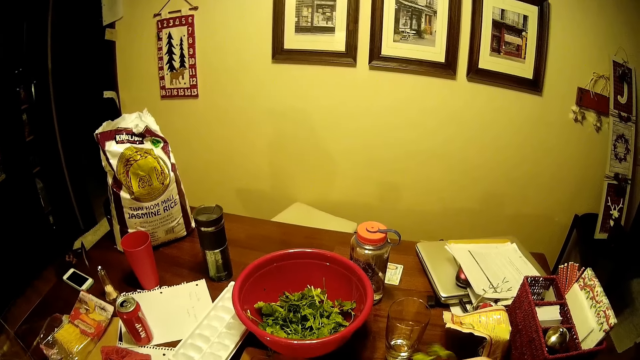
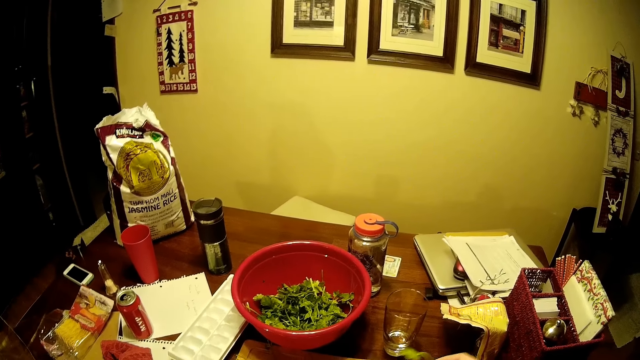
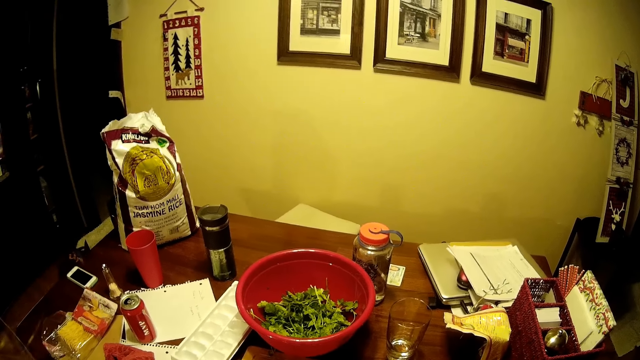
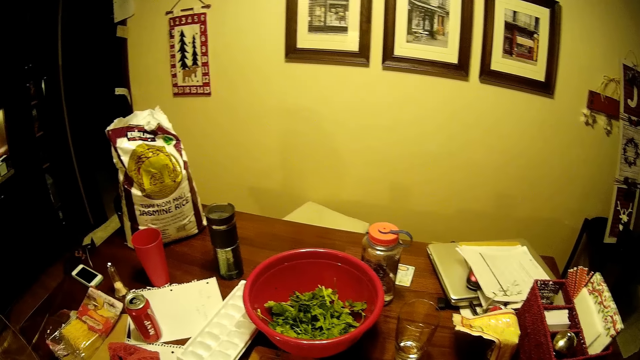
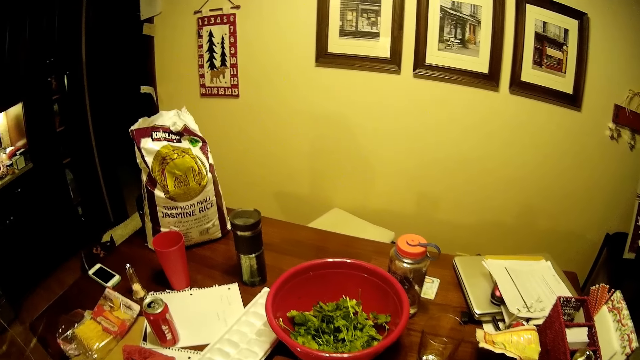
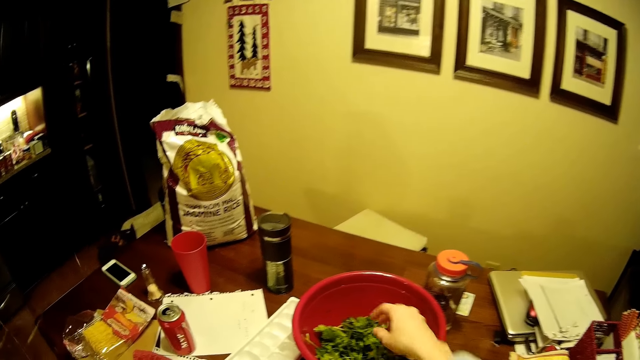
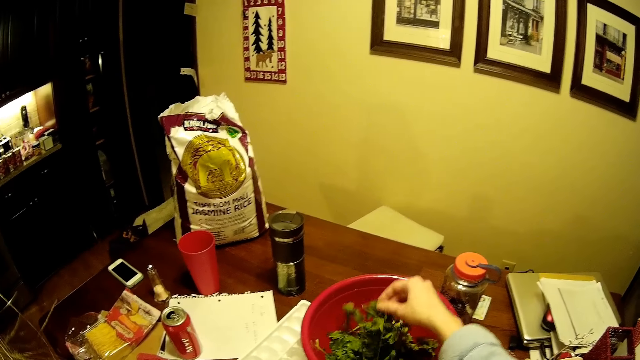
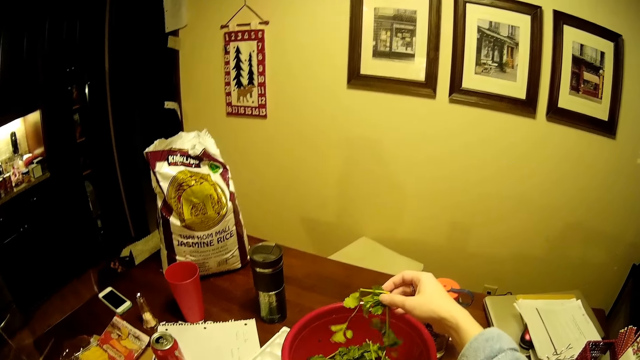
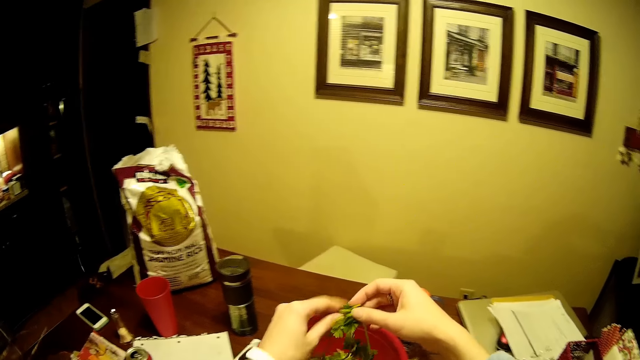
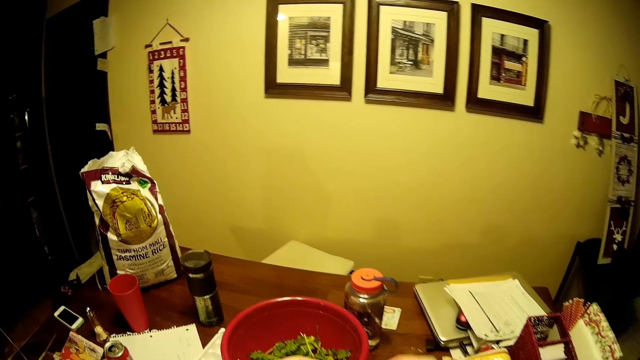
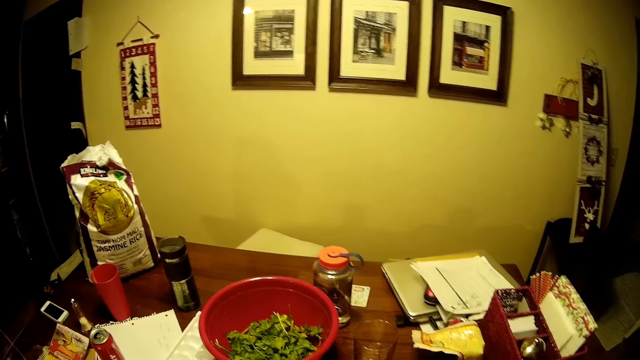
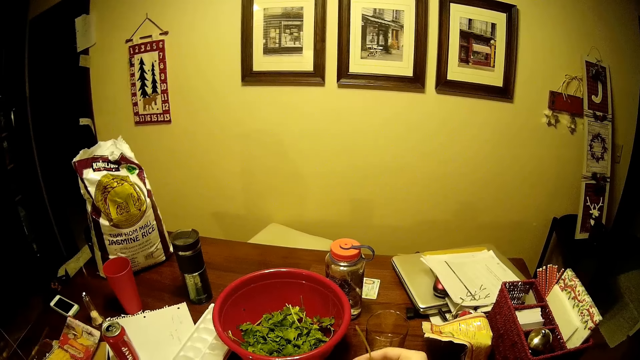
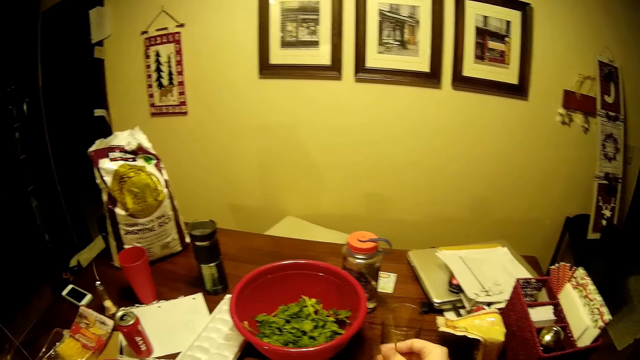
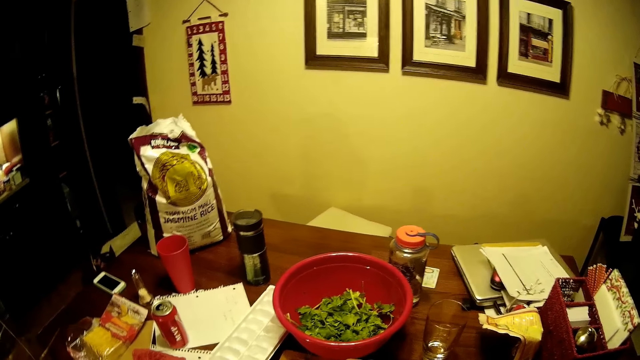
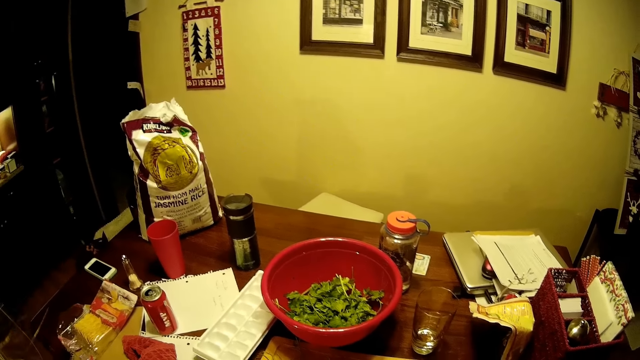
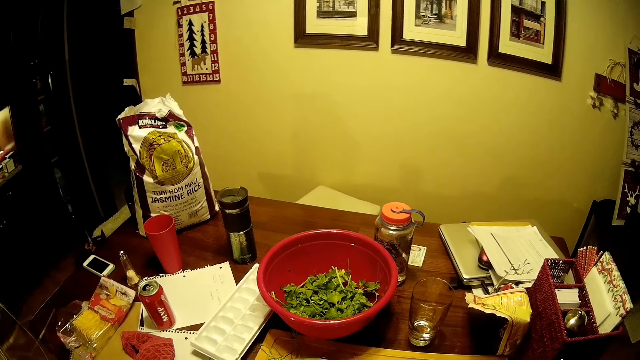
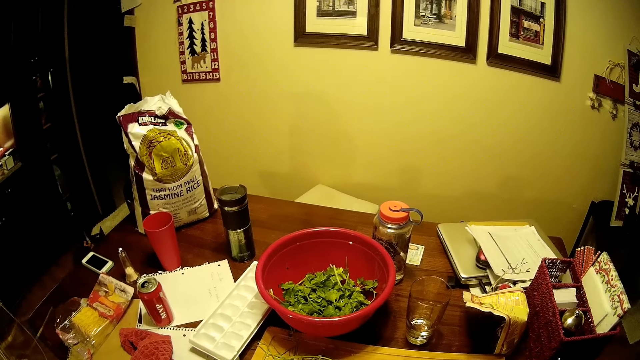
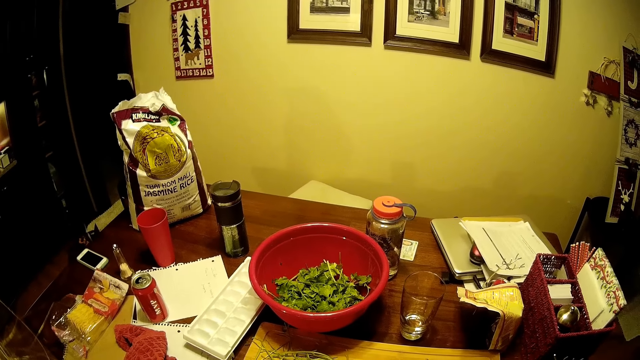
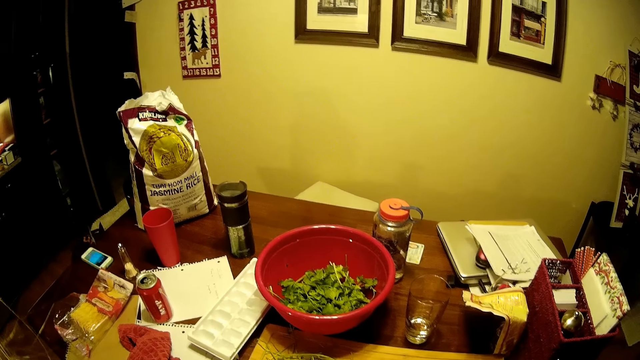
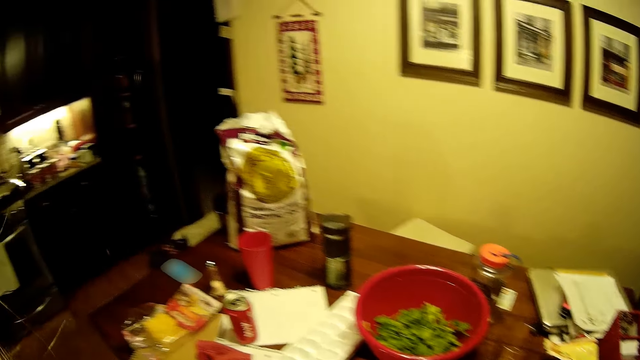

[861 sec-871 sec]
The camera wearer removes the coriander leaves. They pick coriander. They hold vegetables. They remove the coriander leaves.

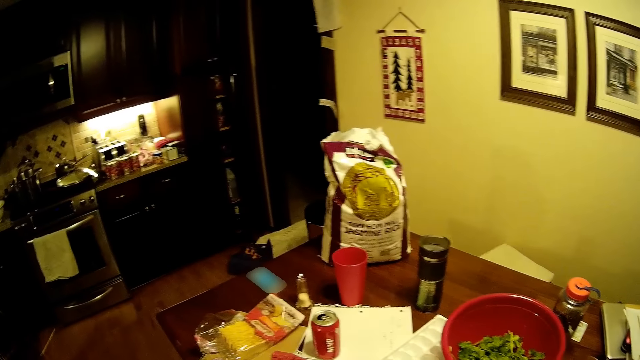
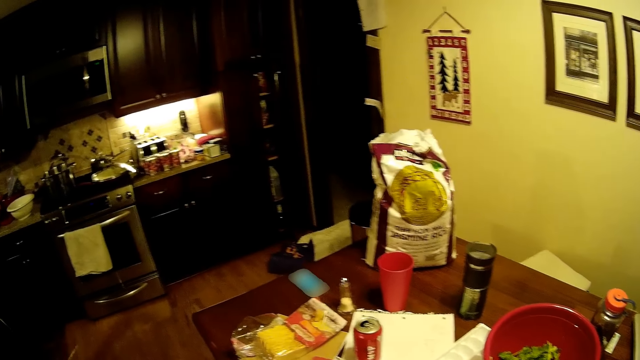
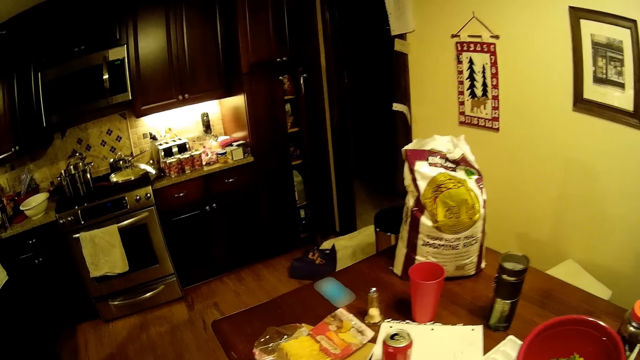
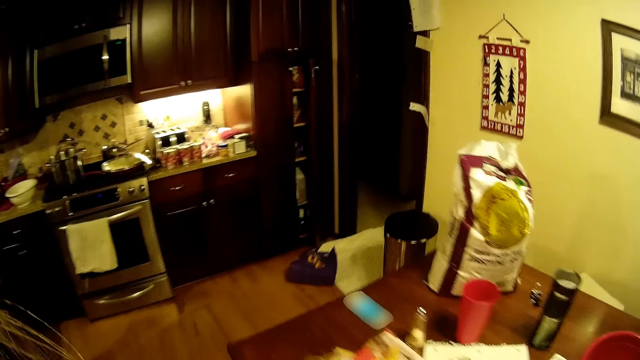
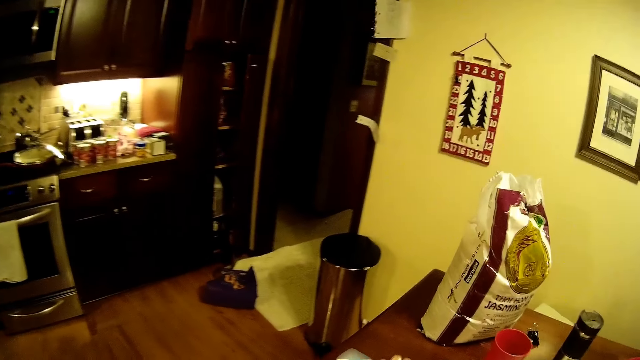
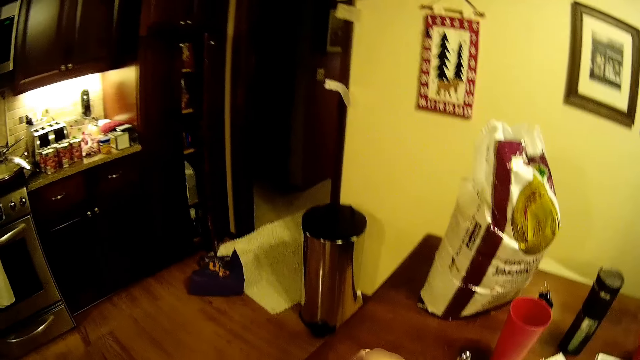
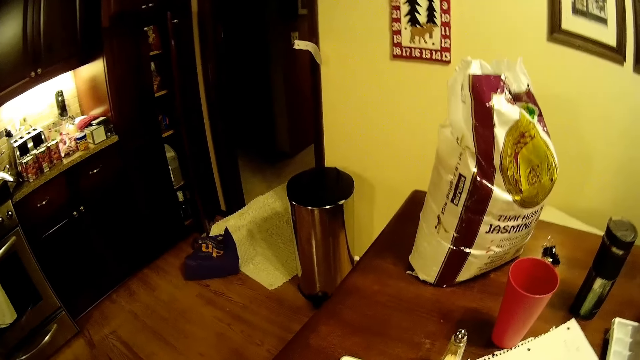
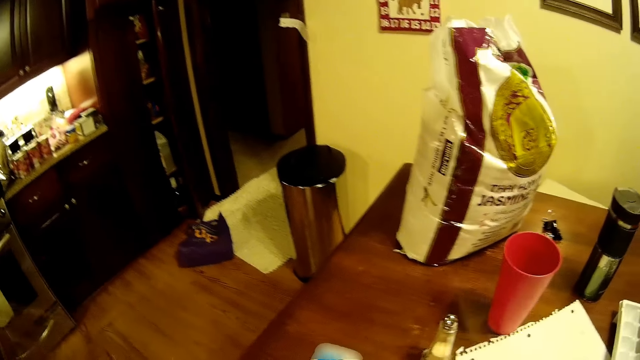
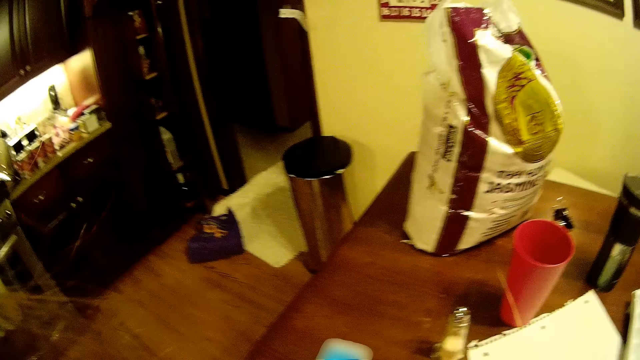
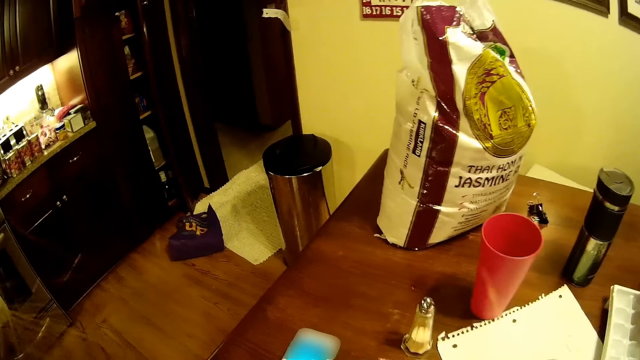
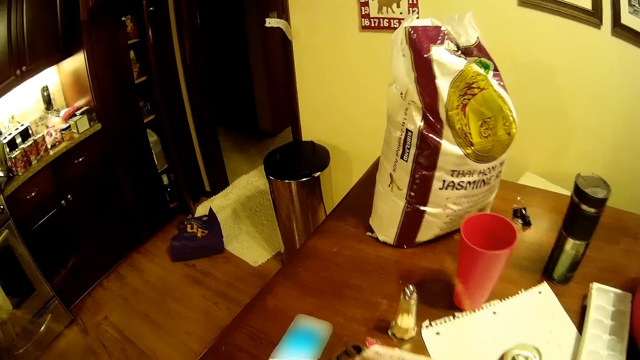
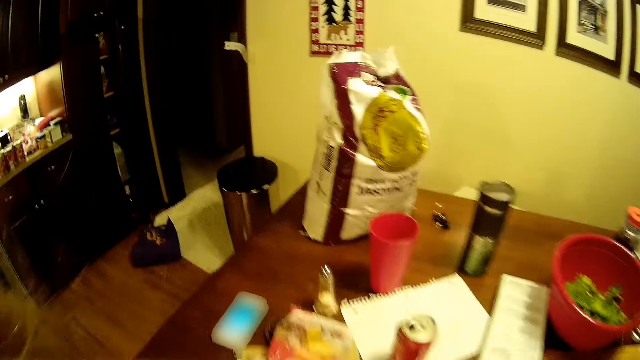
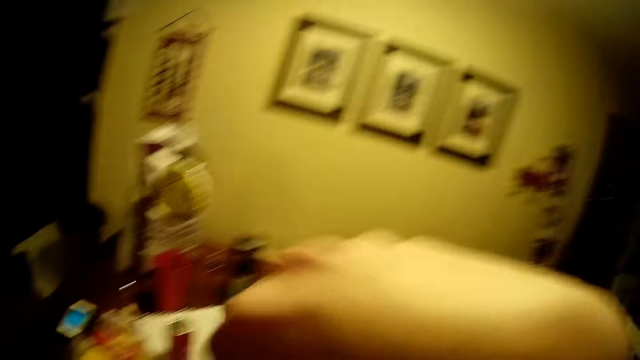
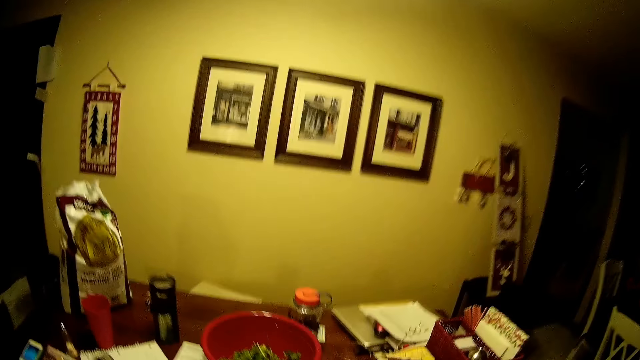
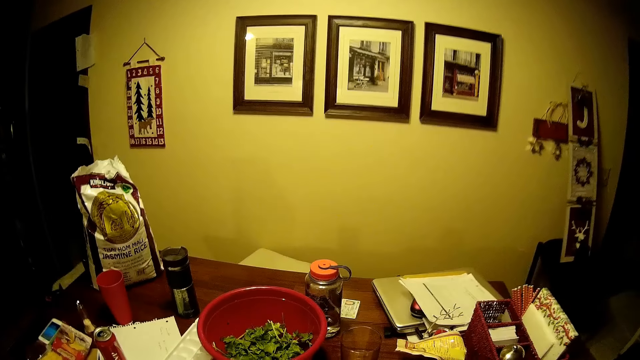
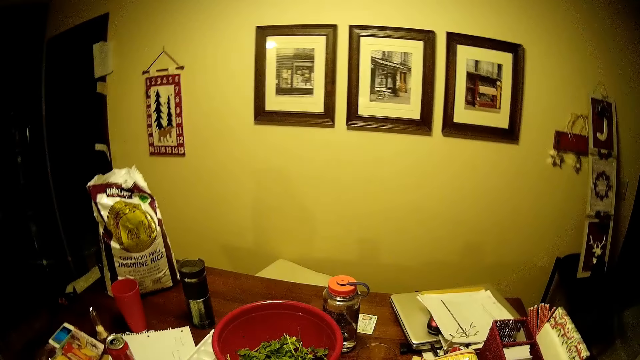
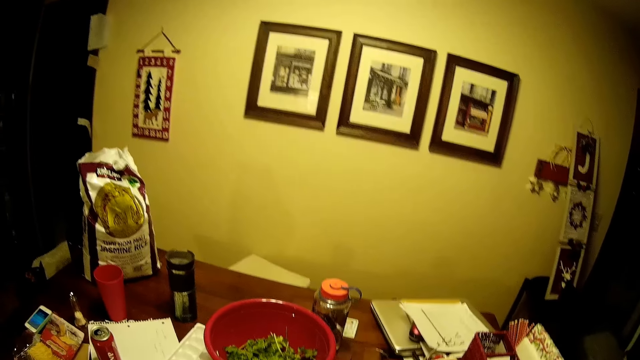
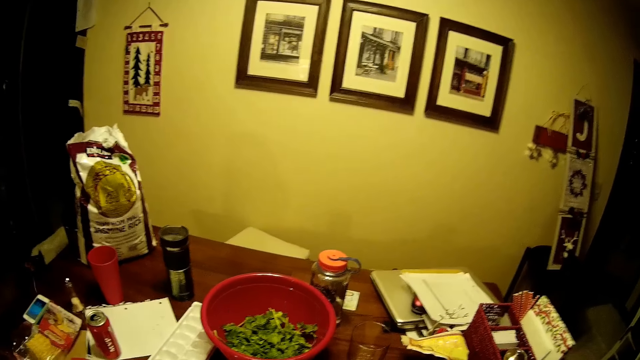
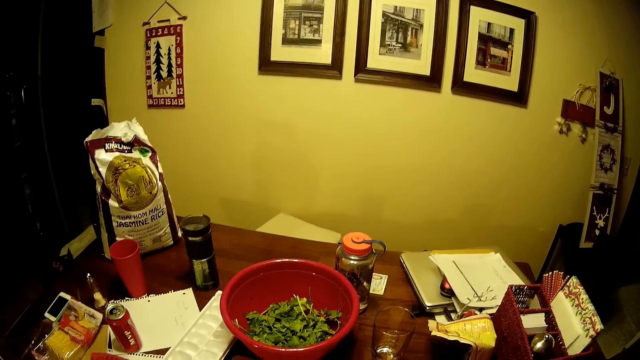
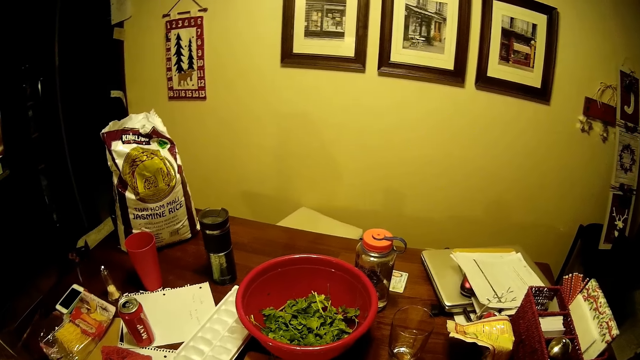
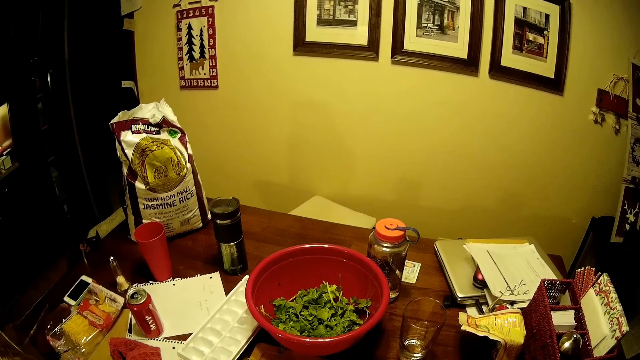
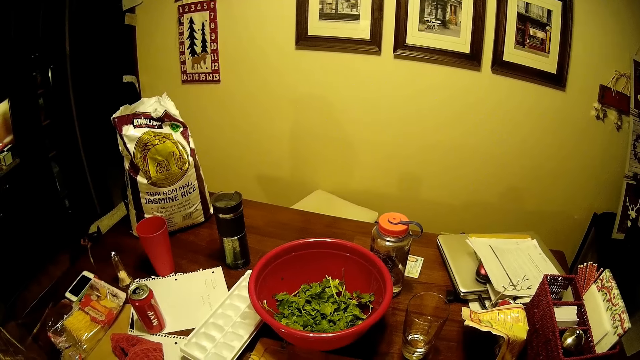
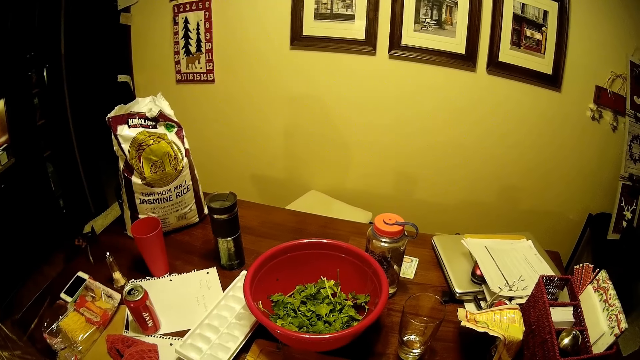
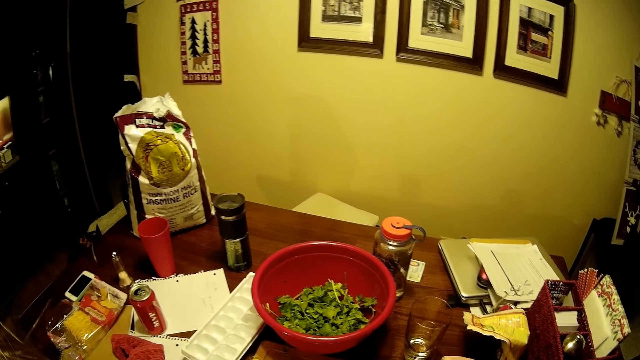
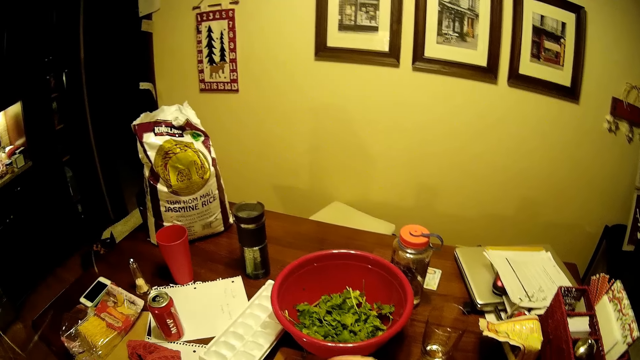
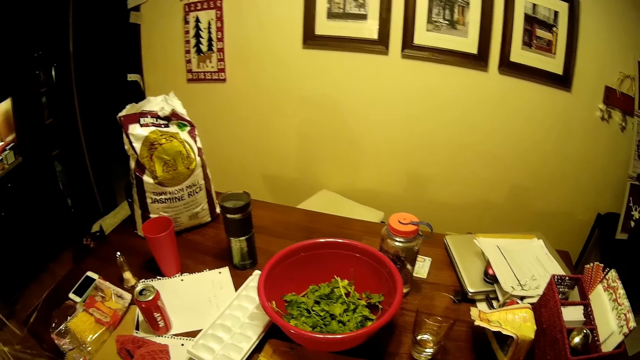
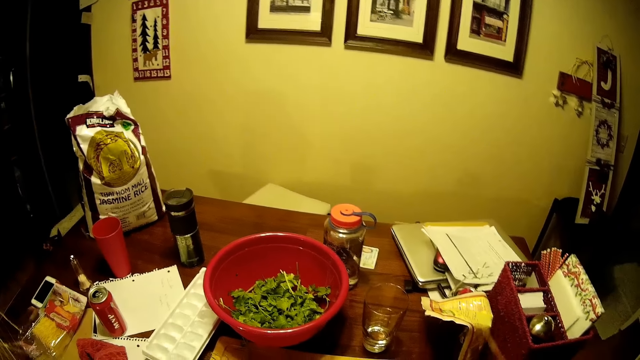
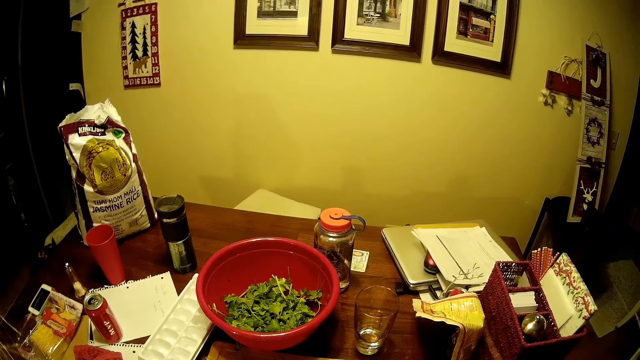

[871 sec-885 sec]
The camera wearer stares at the phone. They remove something from the vegetables.
